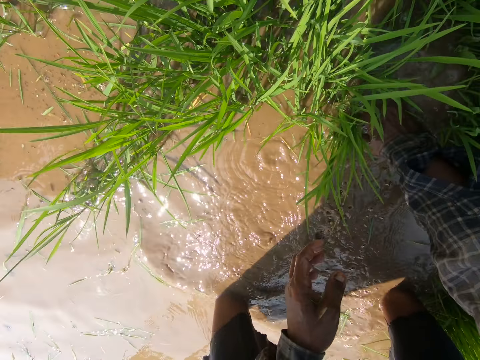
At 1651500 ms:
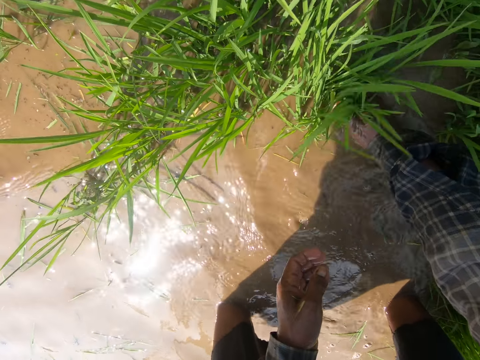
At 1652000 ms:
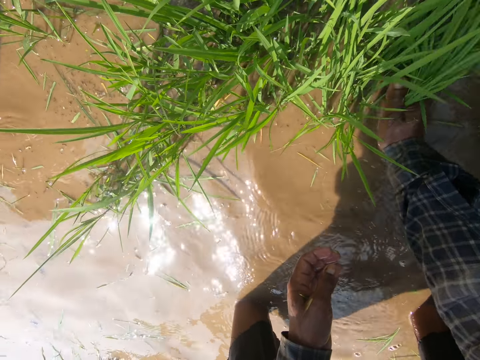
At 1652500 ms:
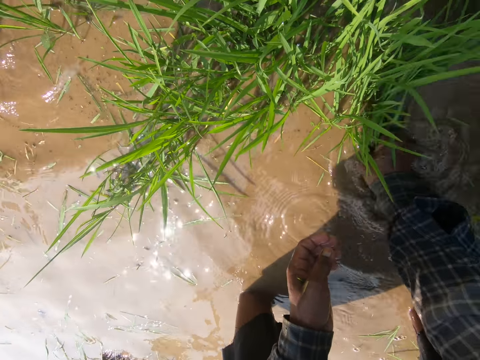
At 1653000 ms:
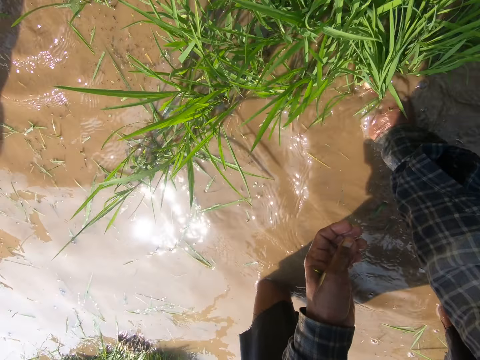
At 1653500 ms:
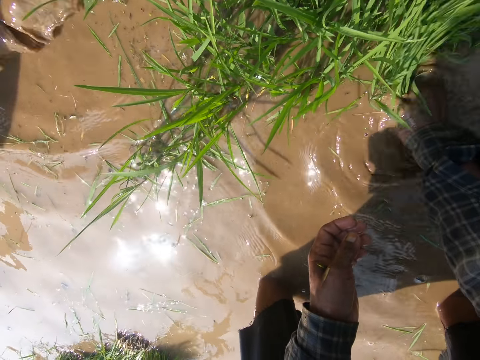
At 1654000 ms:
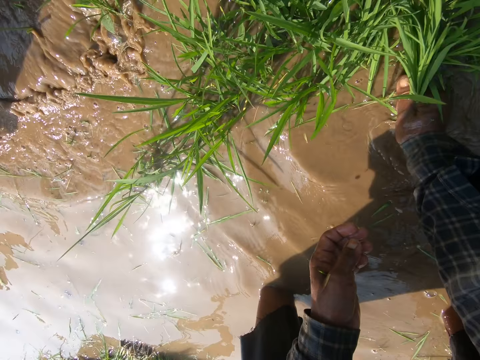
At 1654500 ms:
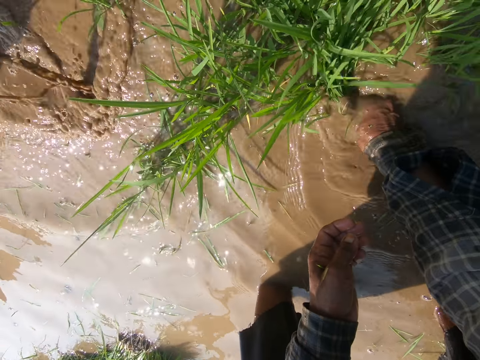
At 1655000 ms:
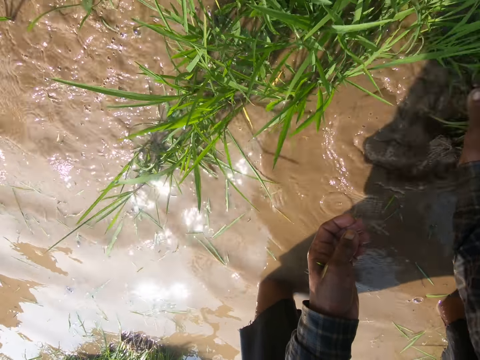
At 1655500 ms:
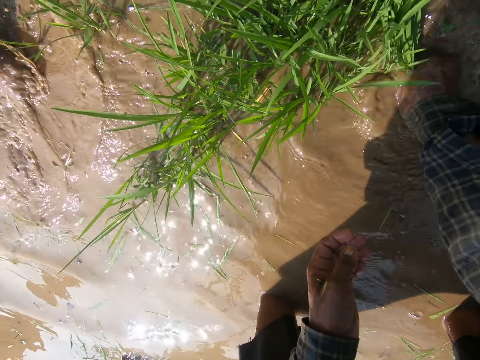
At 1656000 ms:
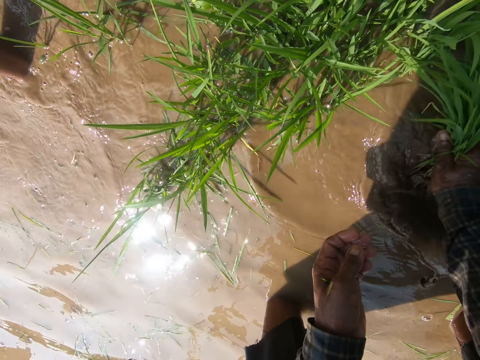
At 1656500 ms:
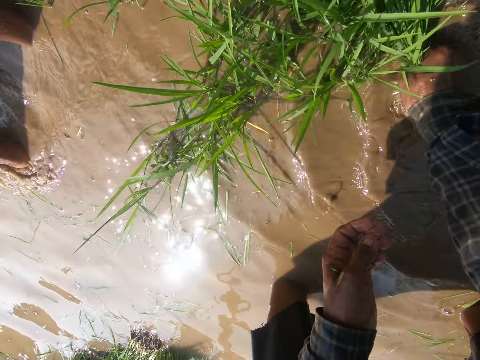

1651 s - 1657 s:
The camera wearer uproots the grass with hands.

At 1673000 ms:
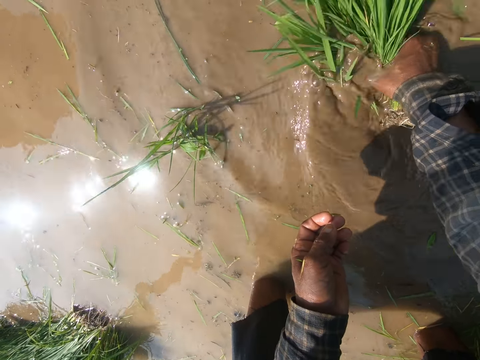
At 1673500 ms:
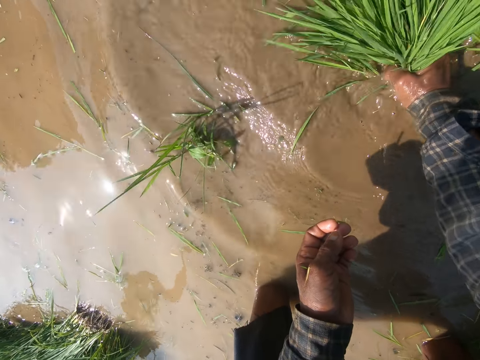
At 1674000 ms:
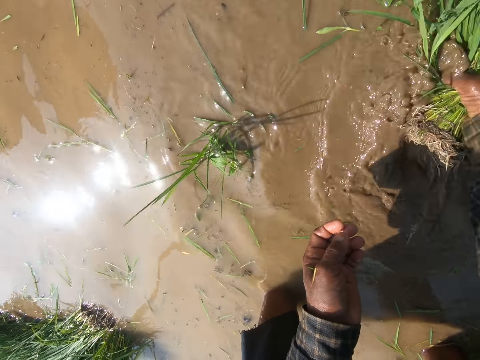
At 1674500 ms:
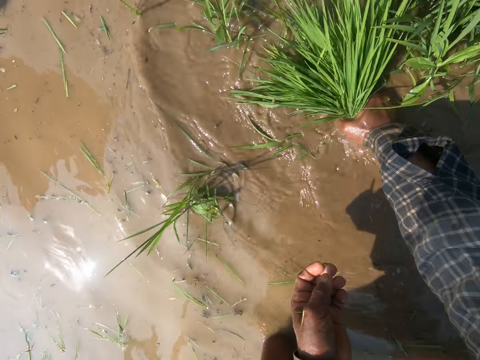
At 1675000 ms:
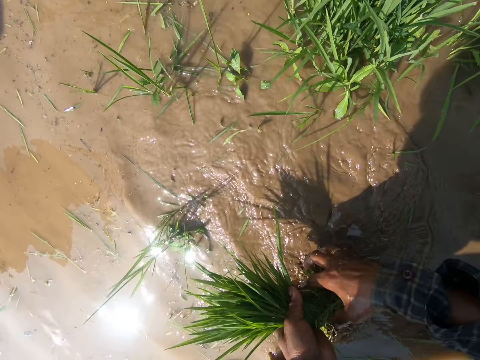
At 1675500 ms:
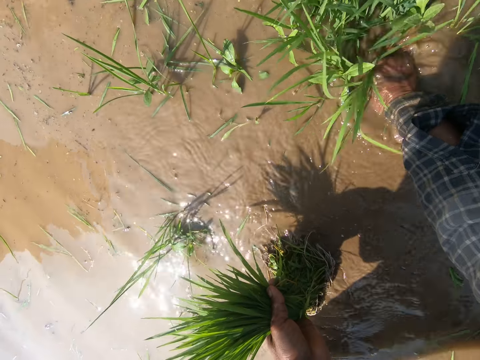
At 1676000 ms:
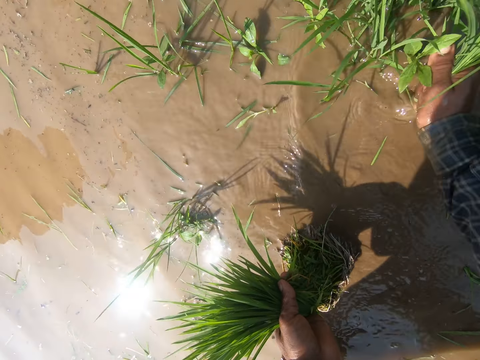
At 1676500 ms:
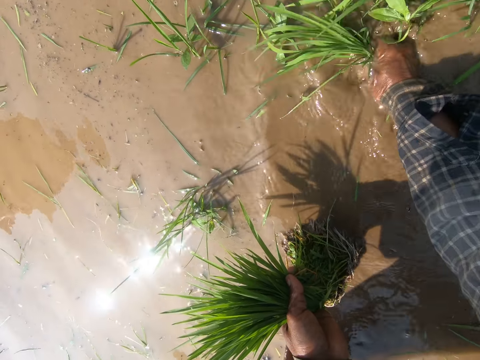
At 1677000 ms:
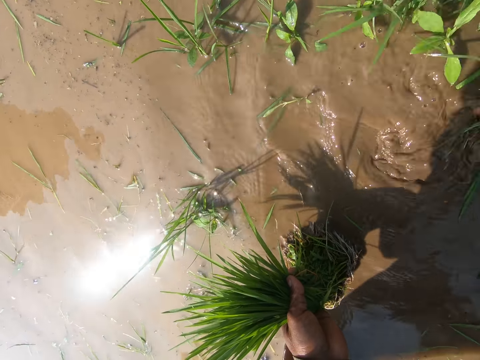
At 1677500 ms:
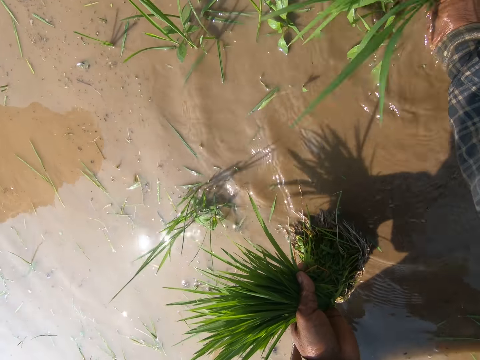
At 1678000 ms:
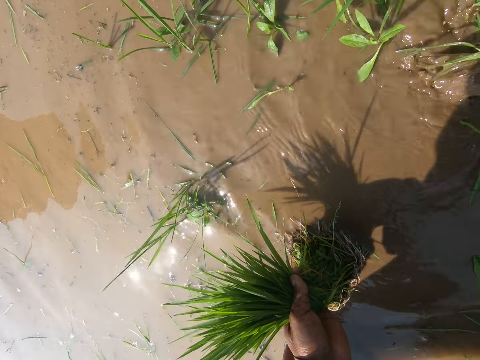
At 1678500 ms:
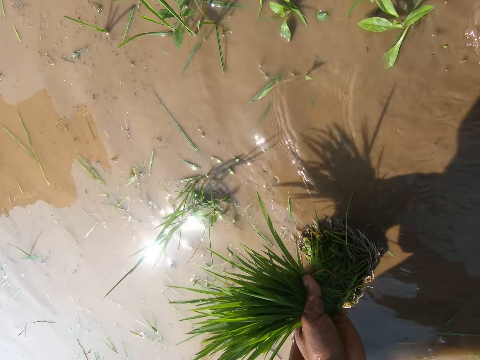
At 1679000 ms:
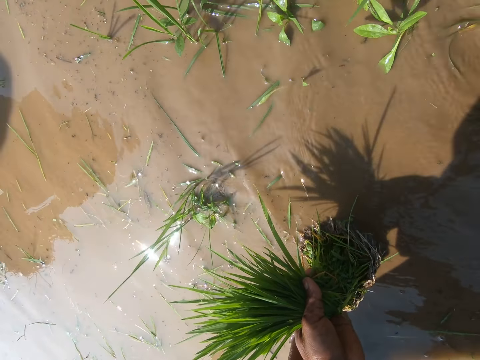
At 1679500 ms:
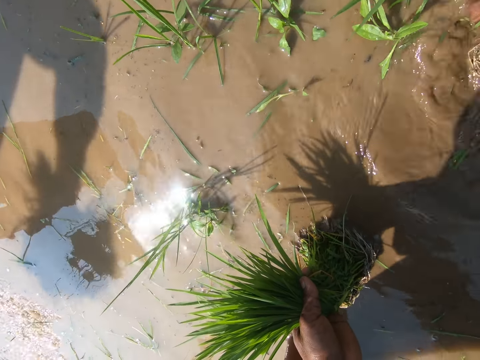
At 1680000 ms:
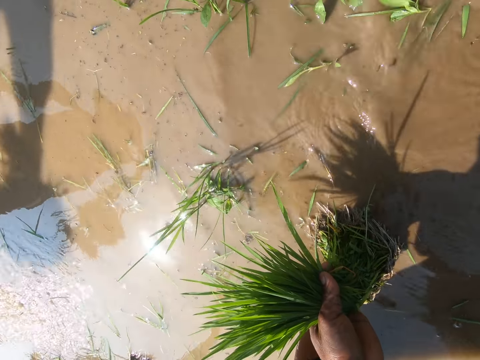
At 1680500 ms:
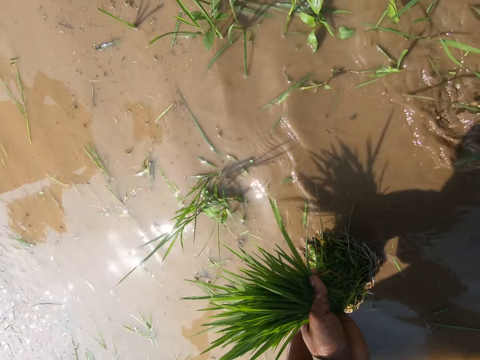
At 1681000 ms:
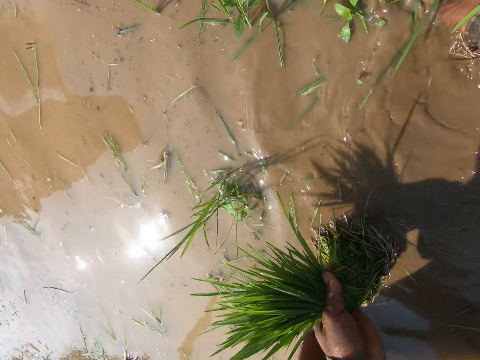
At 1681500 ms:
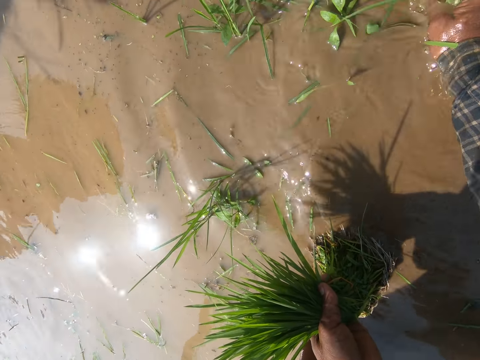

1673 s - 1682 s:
The camera wearer holds the grass with both hands. They uproot the grass.

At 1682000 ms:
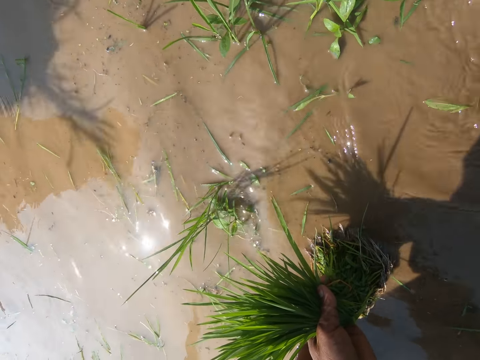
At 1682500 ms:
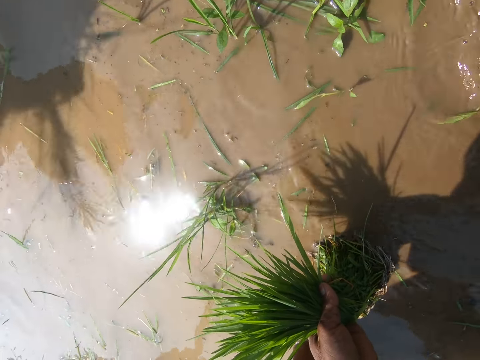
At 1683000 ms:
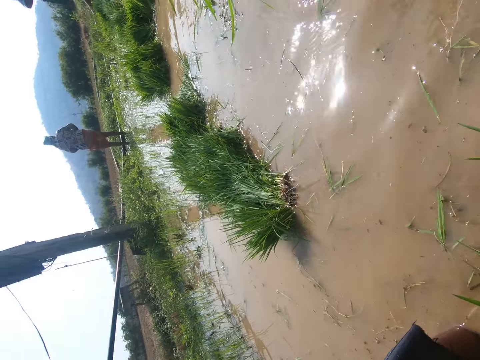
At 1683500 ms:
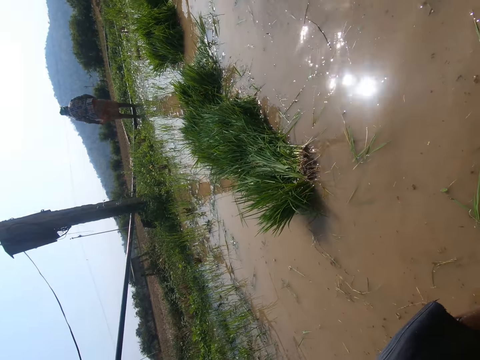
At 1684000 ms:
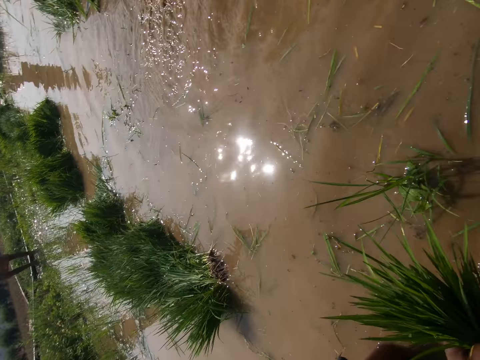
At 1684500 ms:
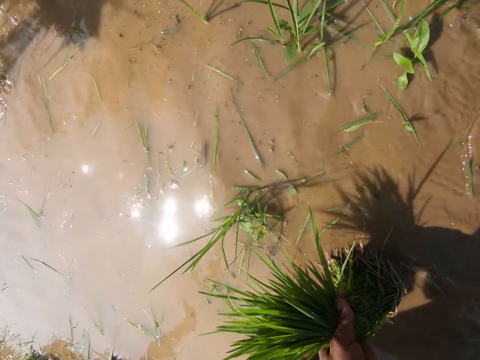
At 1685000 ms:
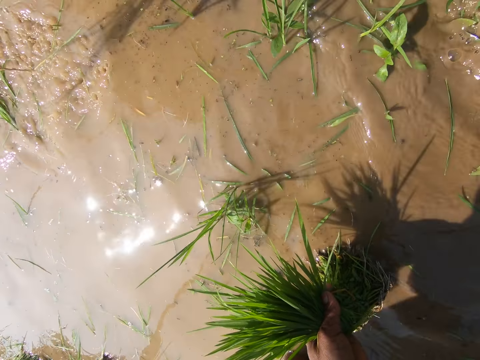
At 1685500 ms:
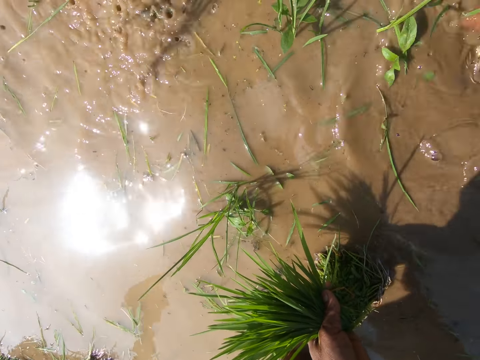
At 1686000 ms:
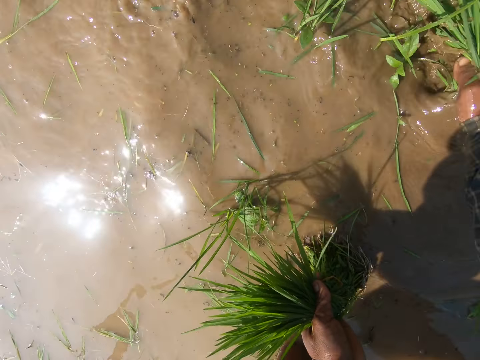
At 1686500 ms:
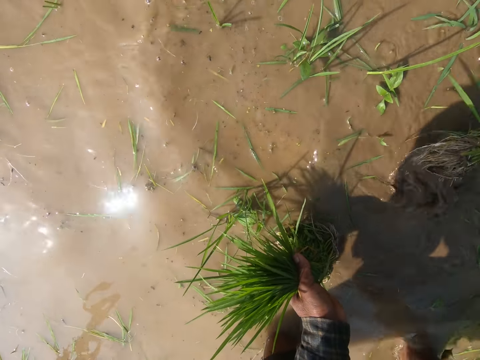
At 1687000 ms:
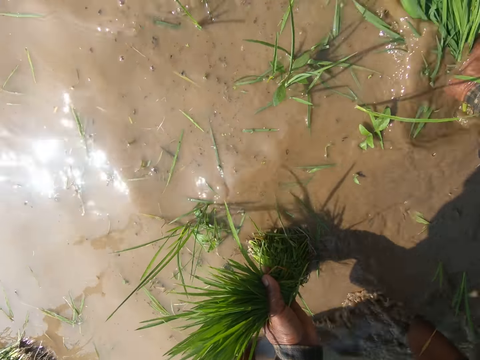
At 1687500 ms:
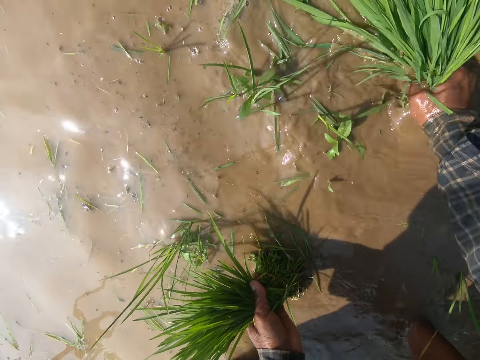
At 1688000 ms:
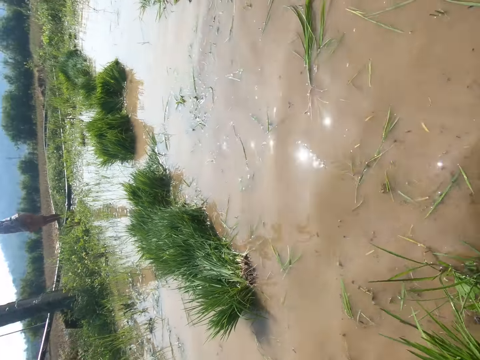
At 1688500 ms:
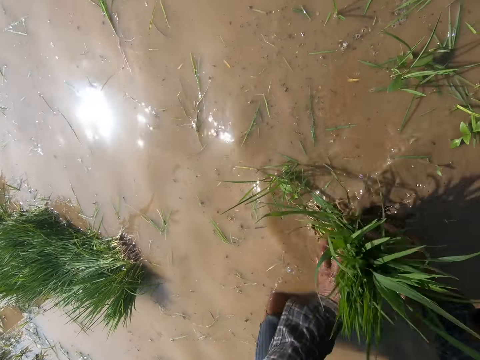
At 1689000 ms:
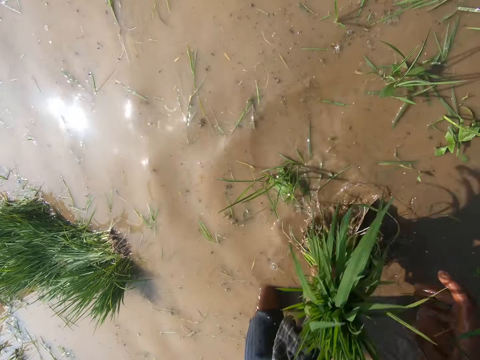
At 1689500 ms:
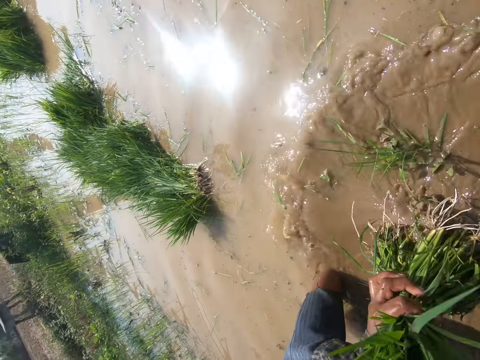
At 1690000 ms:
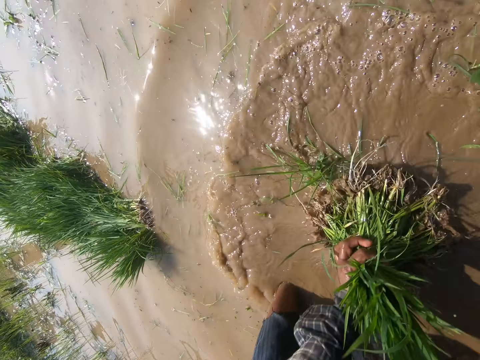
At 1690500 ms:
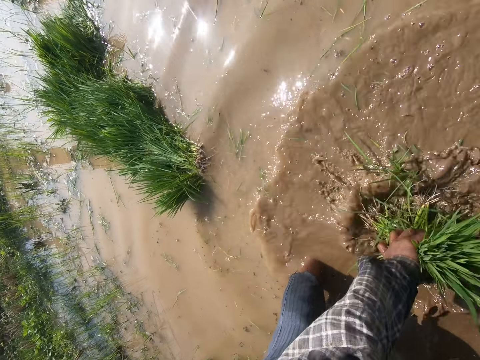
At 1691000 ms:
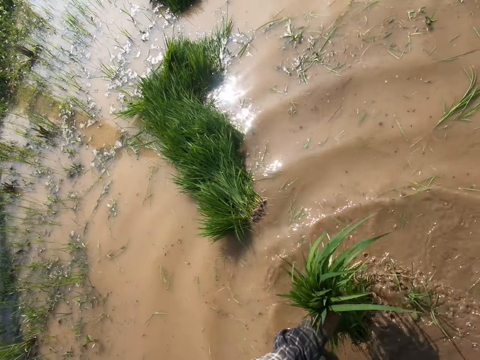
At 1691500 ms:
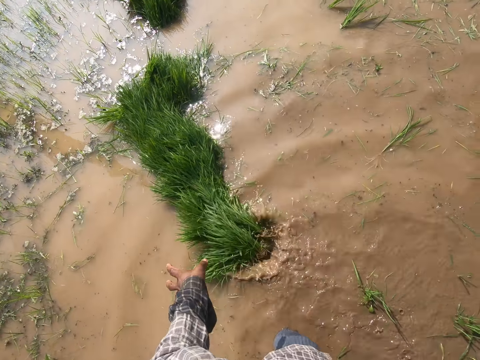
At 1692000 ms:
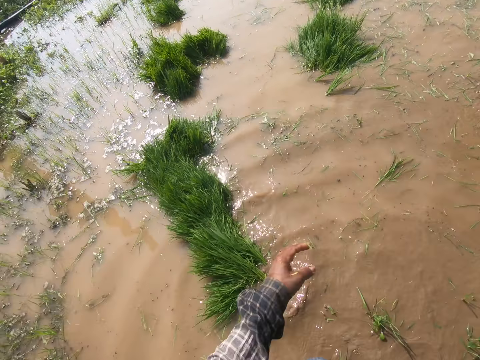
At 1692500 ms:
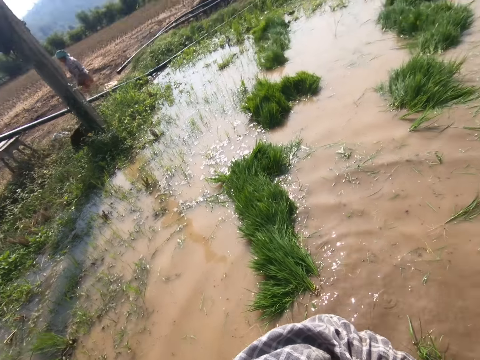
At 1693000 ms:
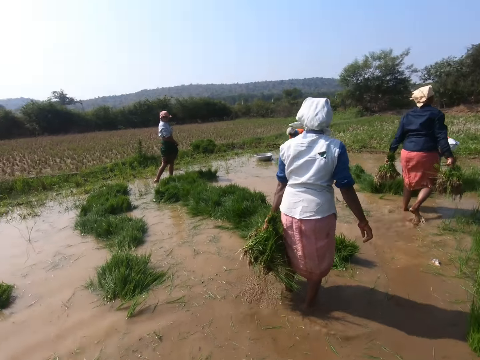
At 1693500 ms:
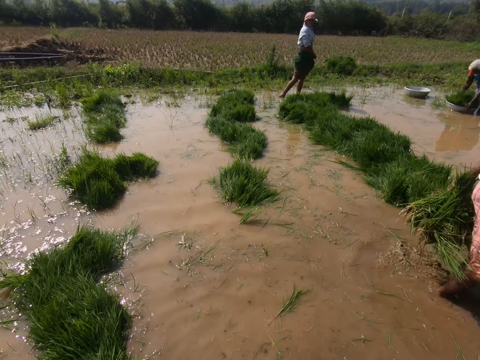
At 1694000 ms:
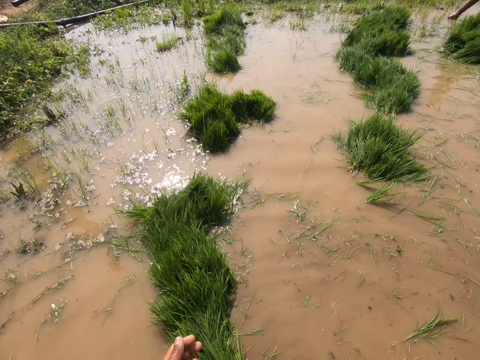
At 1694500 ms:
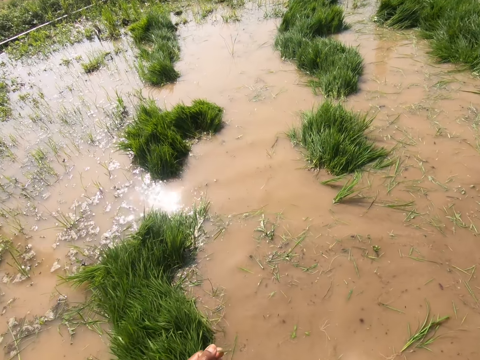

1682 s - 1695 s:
The camera wearer looks around. They uproot the grass. They hold the grass with both hands. They shake the grass roots in the water. They throw the grass in the water. They drop the grass. They walk in water.
